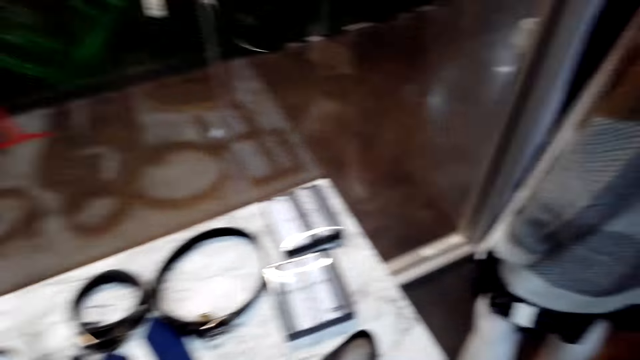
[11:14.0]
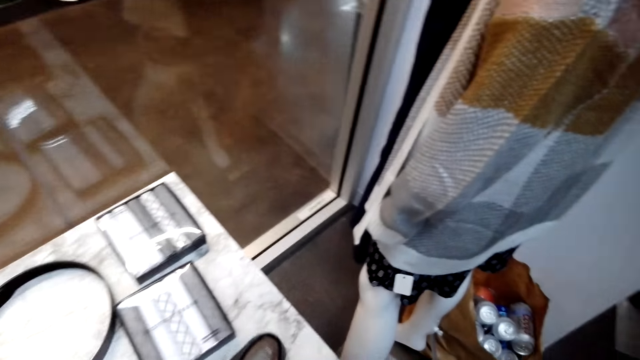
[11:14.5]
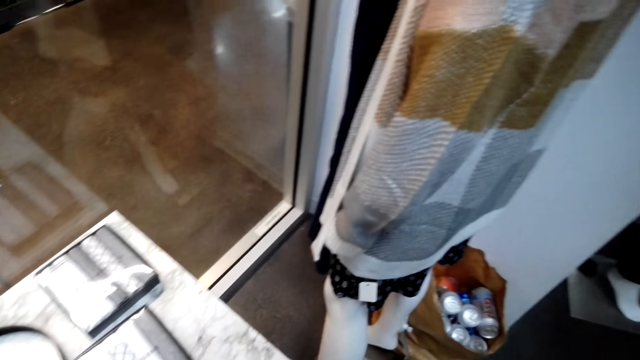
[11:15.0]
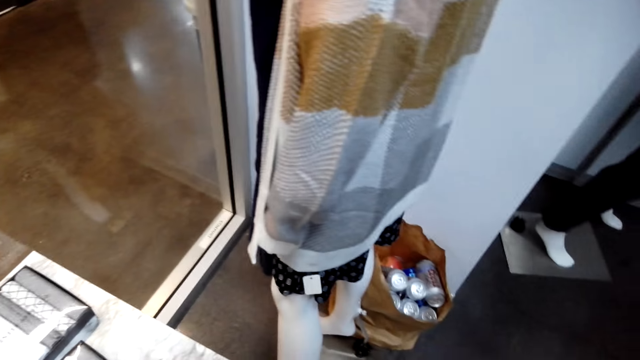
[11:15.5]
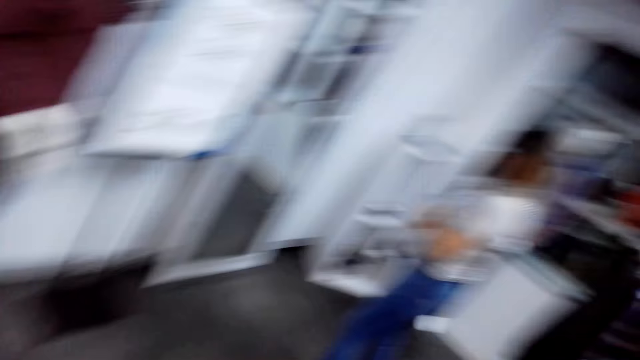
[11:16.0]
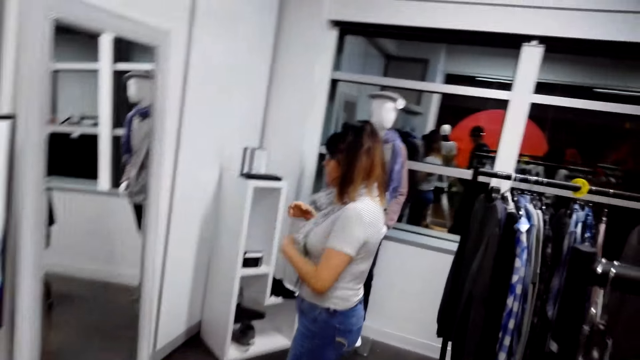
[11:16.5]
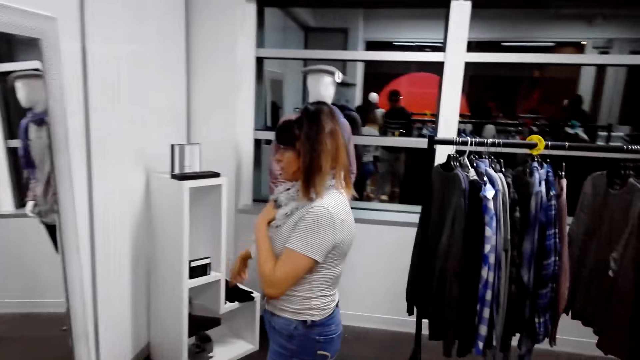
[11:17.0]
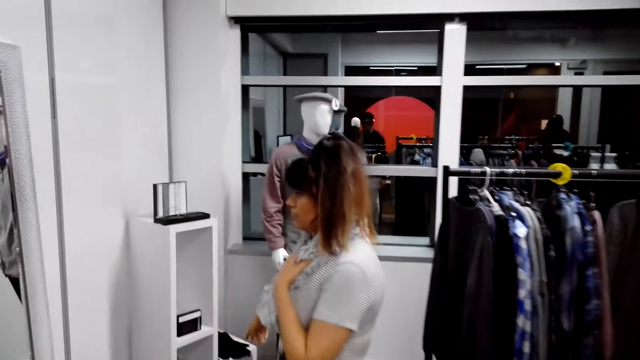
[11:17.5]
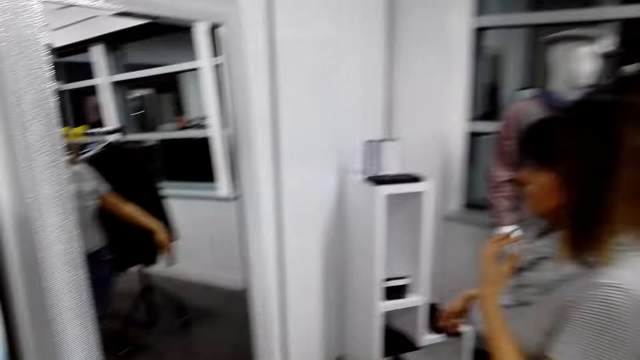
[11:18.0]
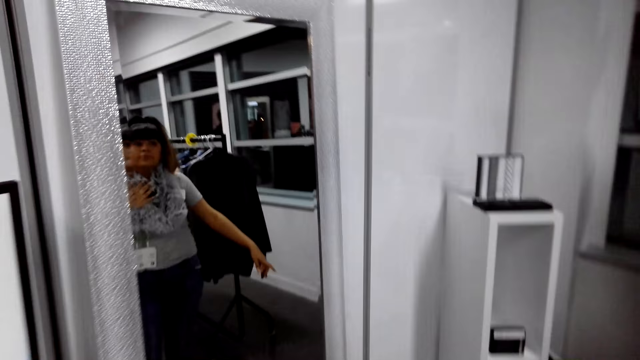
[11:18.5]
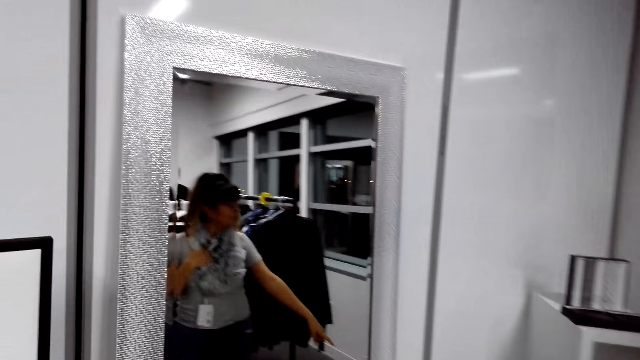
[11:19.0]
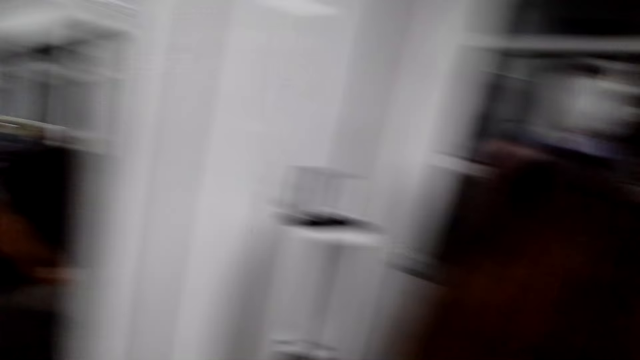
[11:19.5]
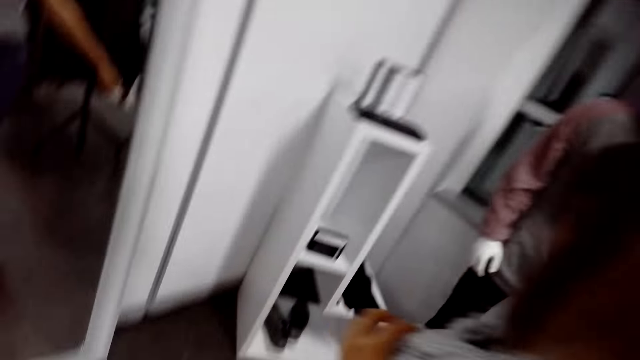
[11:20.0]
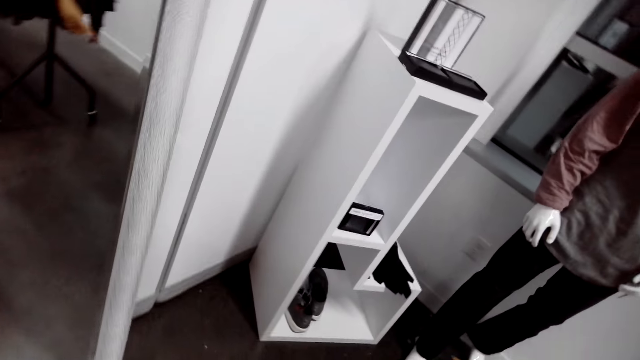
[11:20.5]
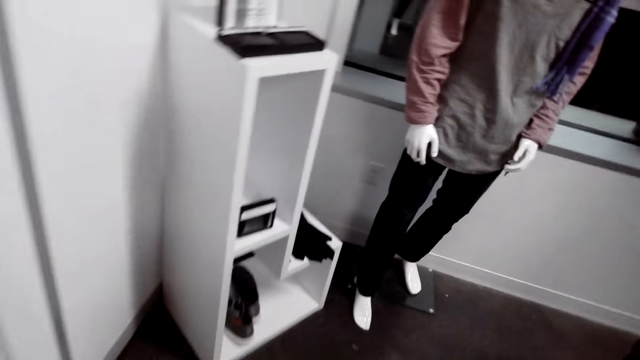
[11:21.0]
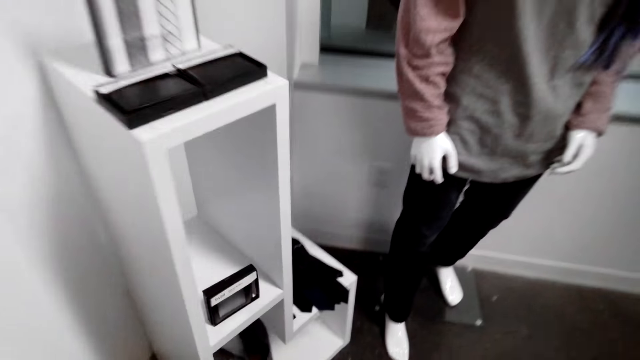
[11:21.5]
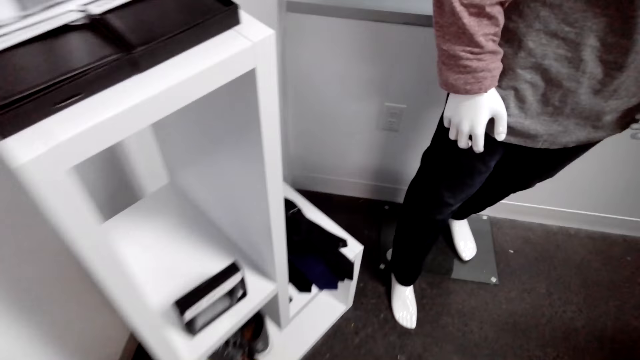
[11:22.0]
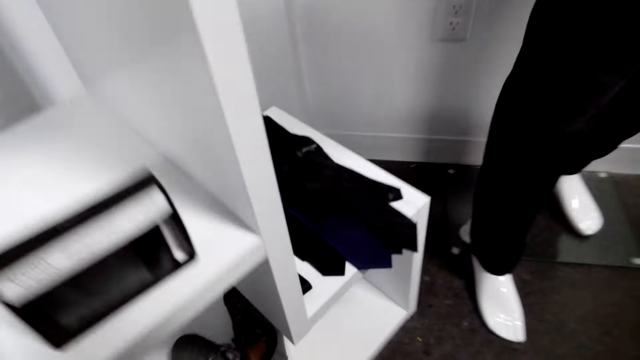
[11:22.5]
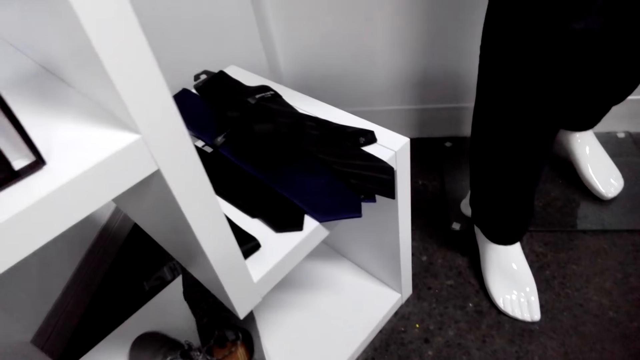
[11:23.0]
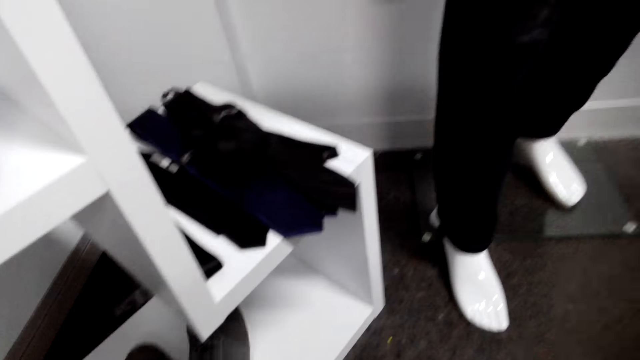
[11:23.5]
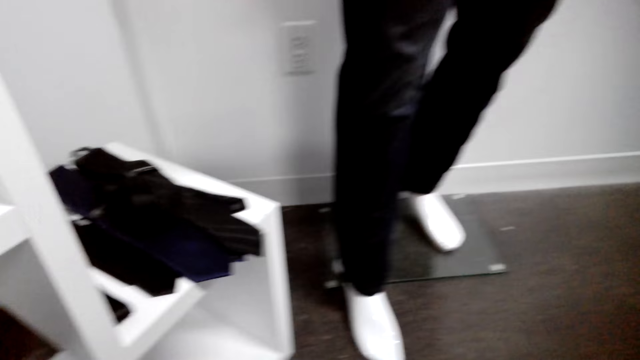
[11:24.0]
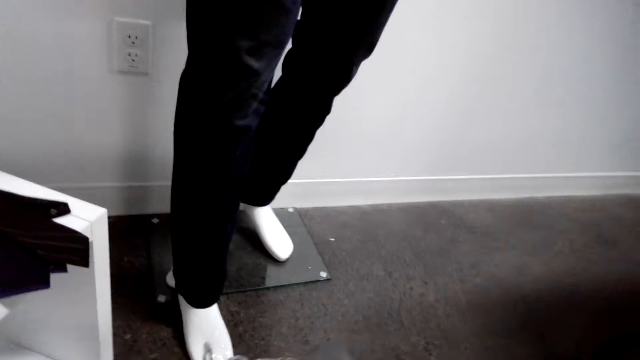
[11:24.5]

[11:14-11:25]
The camera wearer walks in the shop. A lady sees herself in the mirror. The camera wearer picks the shoes from the cabin with the right hand.

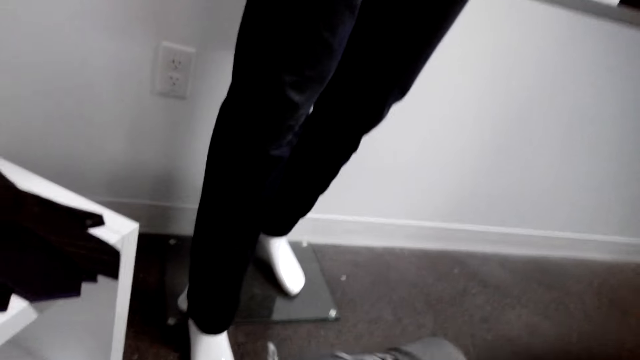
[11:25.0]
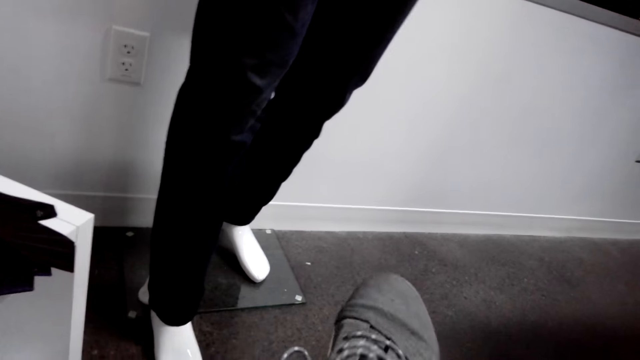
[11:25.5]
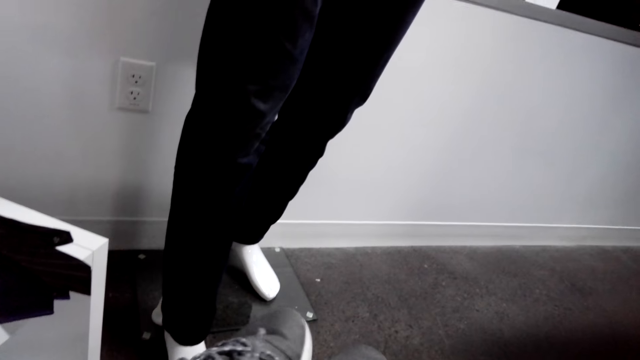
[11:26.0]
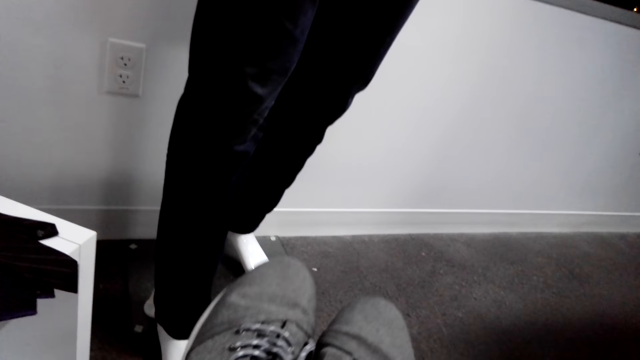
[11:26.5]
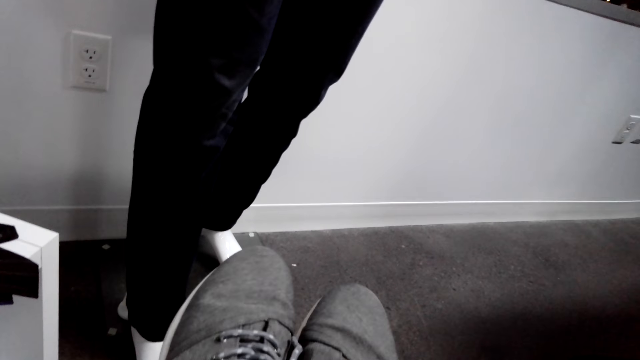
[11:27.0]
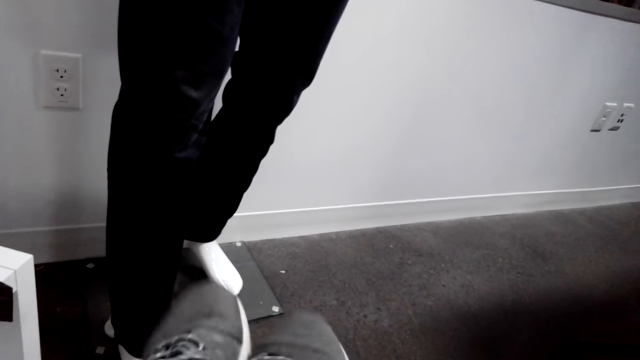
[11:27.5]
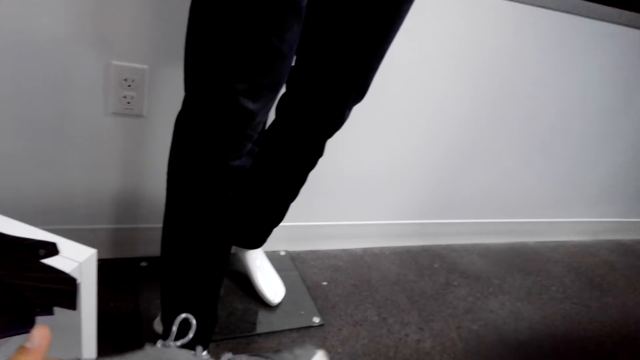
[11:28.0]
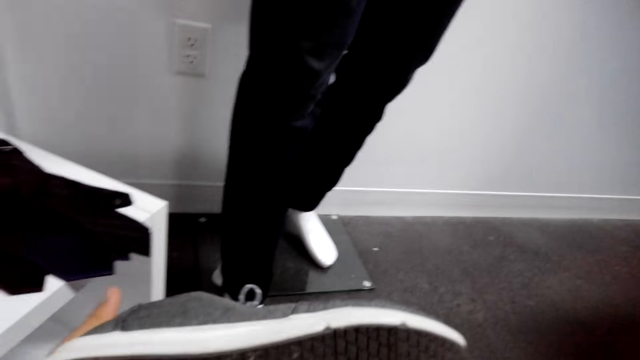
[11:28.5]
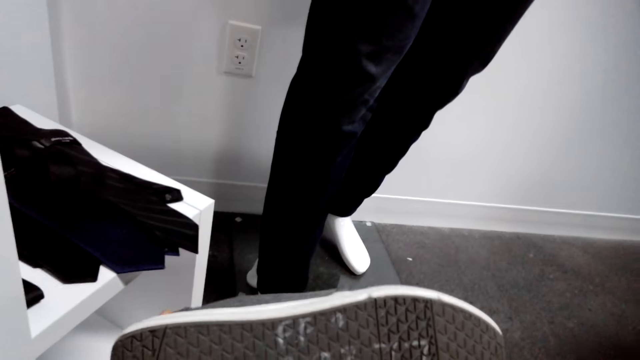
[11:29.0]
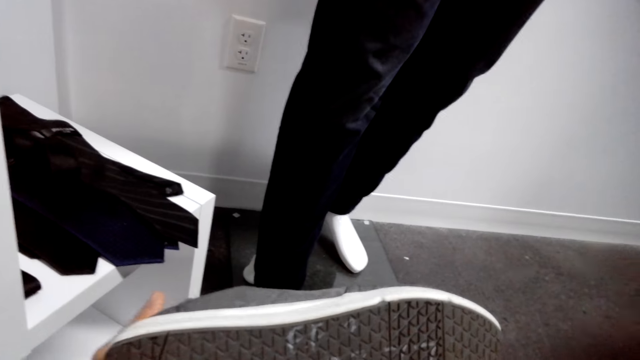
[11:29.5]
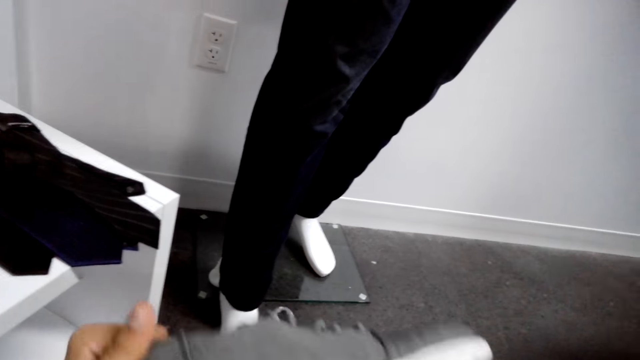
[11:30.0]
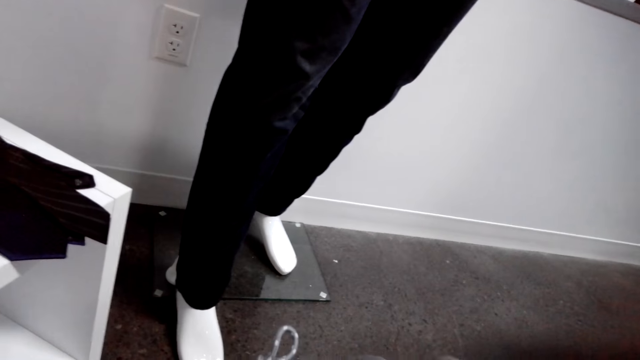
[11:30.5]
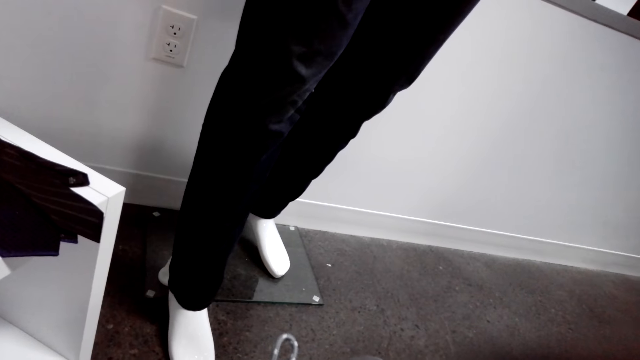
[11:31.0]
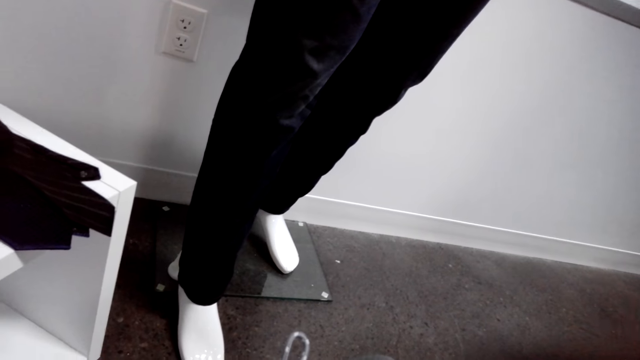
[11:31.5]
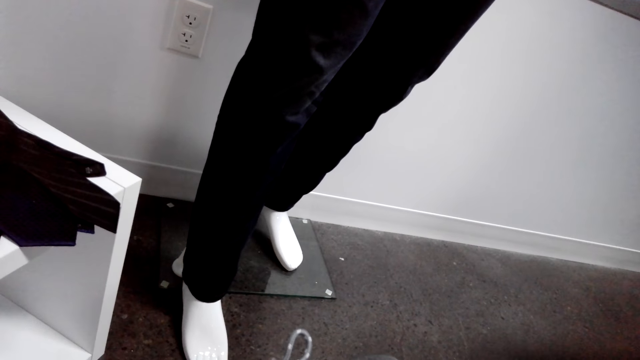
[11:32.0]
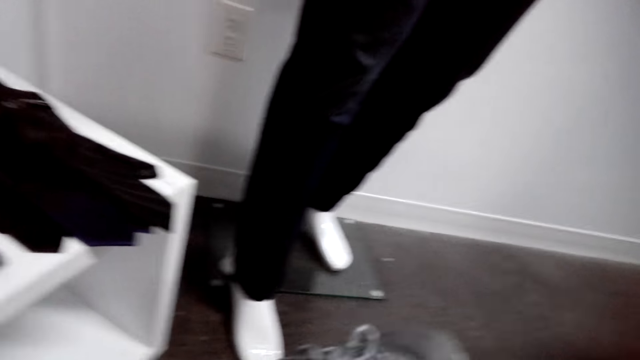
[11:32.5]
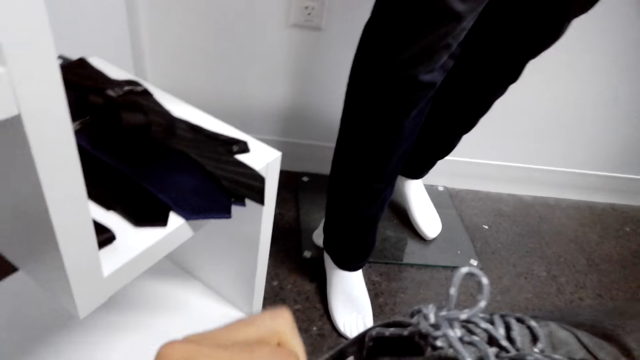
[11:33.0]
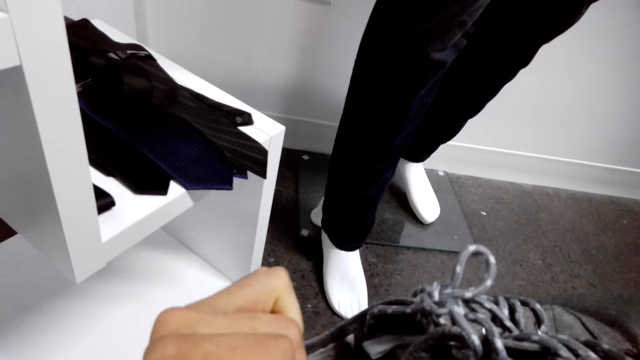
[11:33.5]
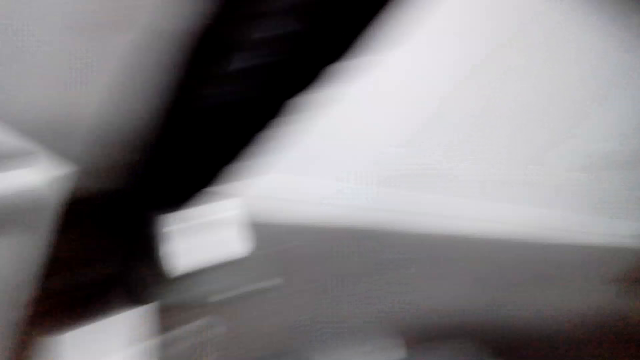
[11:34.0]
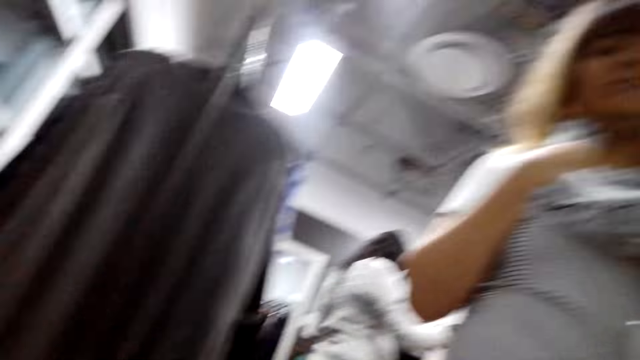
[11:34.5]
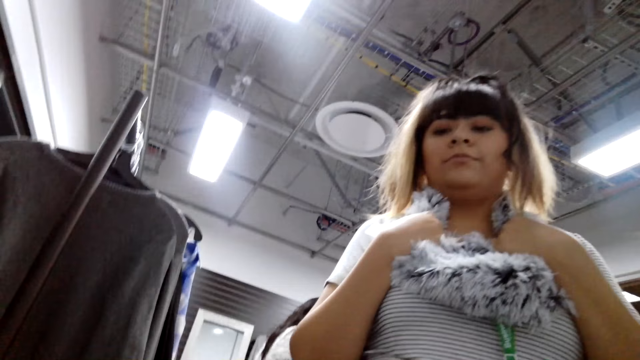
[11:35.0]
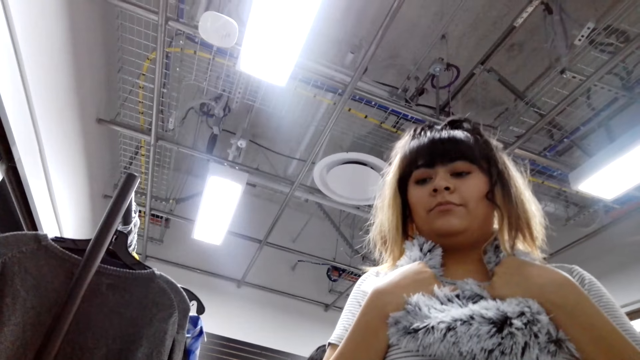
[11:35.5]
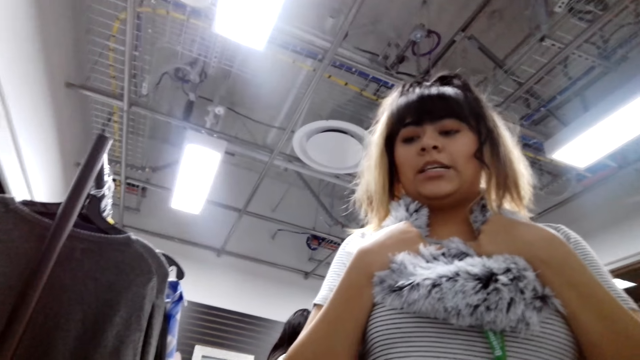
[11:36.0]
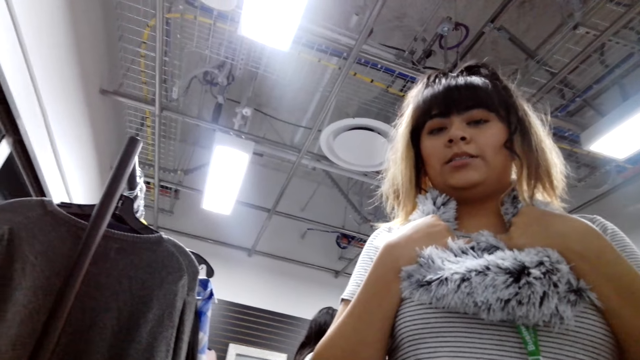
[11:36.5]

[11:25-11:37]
The camera wearer stares at the shoes. They check on the shoes. They stare at the lady.
